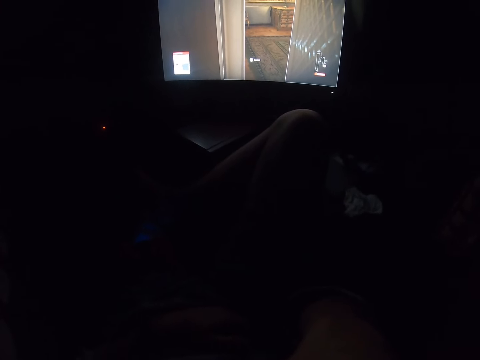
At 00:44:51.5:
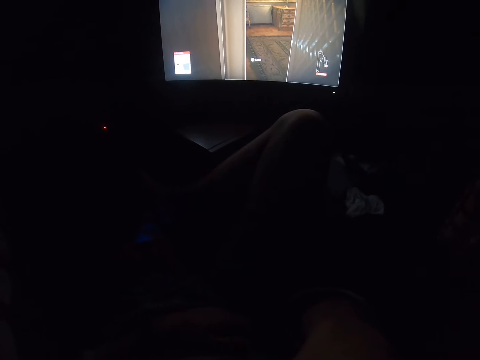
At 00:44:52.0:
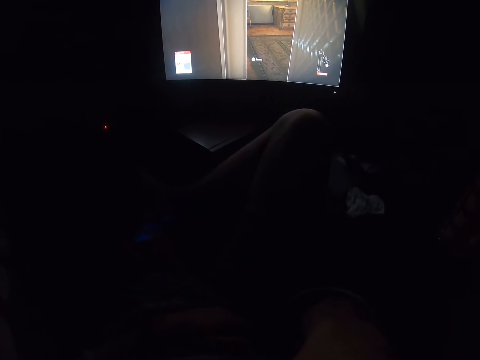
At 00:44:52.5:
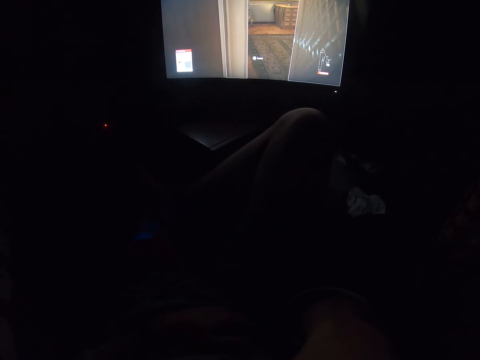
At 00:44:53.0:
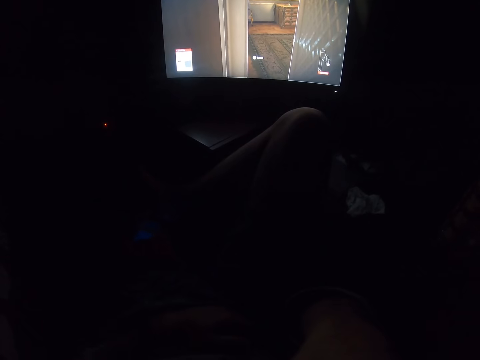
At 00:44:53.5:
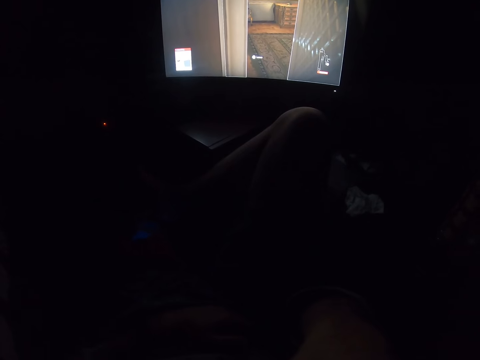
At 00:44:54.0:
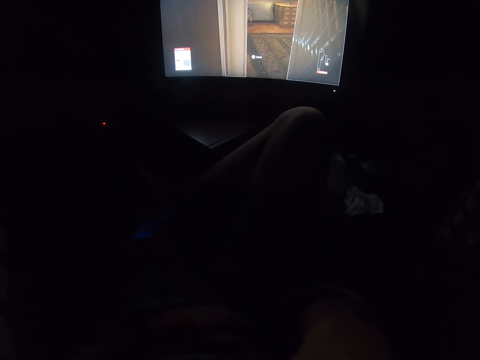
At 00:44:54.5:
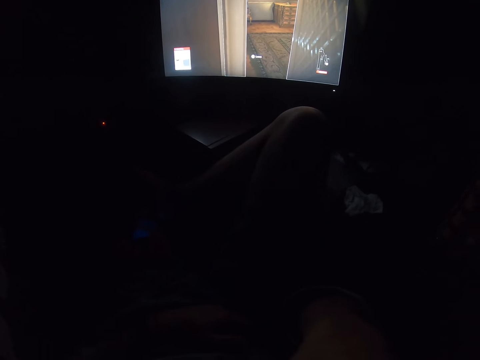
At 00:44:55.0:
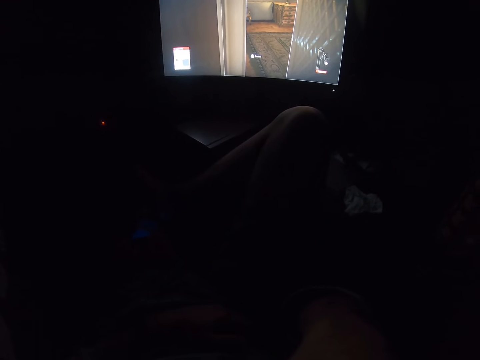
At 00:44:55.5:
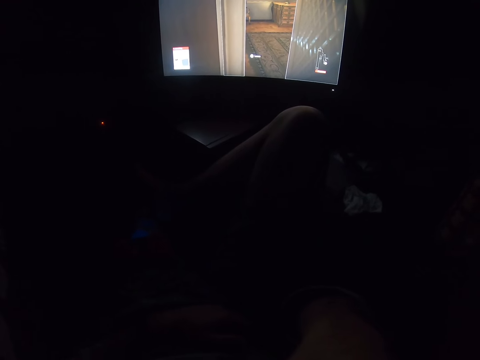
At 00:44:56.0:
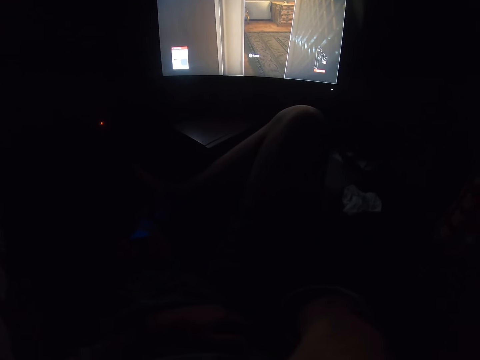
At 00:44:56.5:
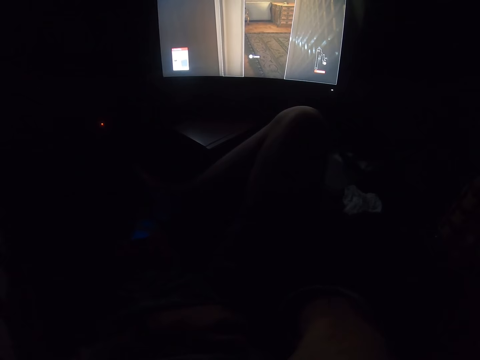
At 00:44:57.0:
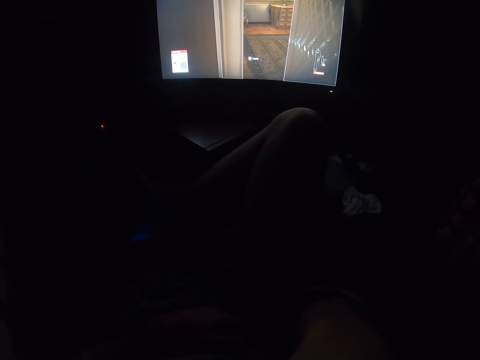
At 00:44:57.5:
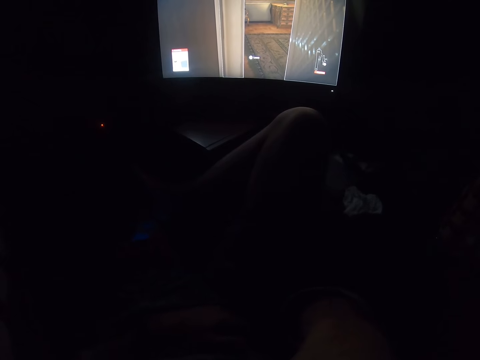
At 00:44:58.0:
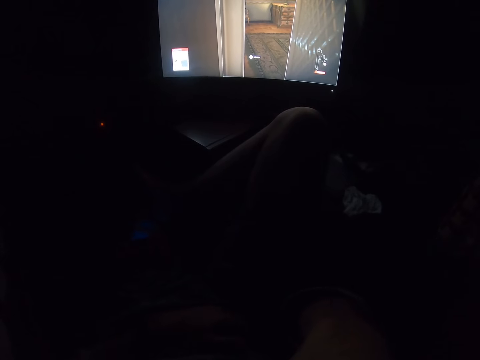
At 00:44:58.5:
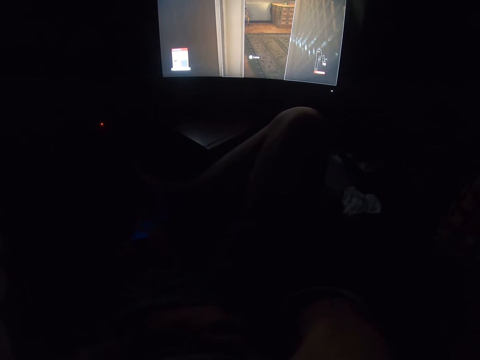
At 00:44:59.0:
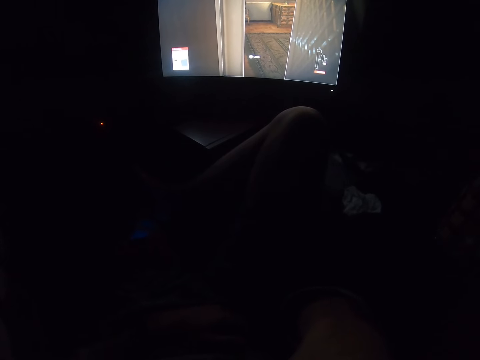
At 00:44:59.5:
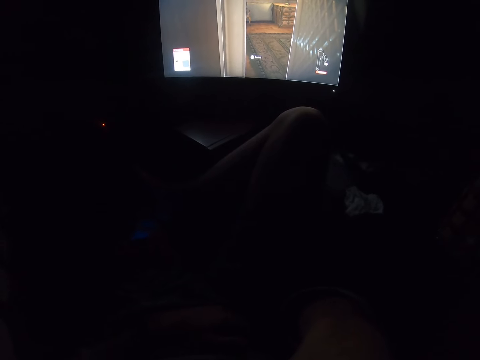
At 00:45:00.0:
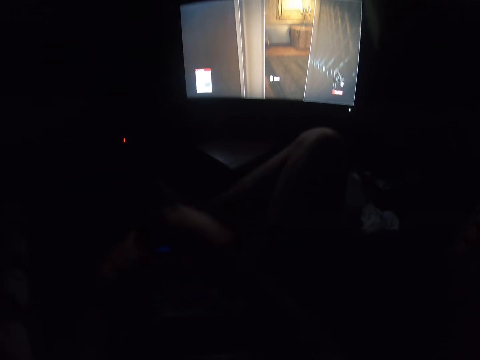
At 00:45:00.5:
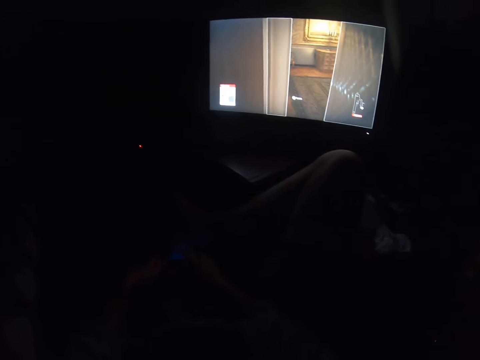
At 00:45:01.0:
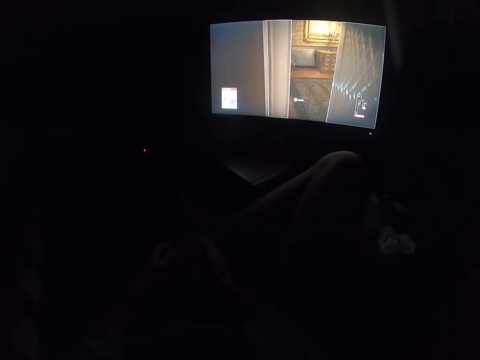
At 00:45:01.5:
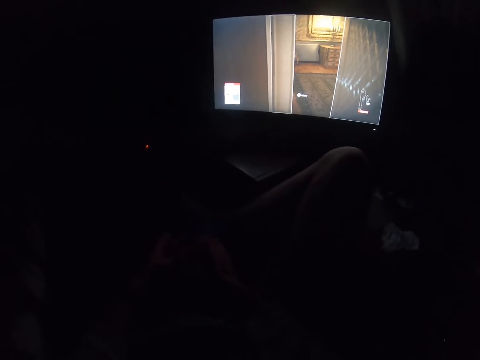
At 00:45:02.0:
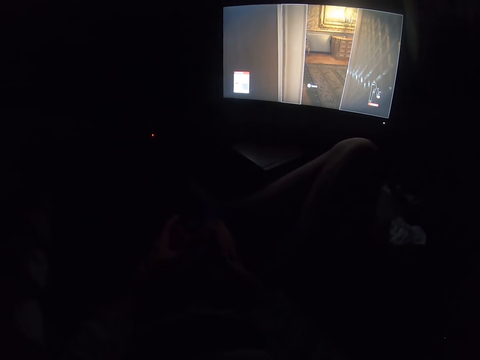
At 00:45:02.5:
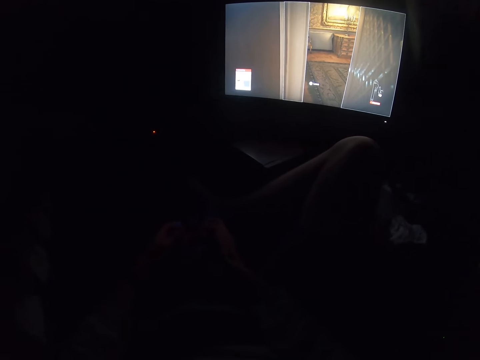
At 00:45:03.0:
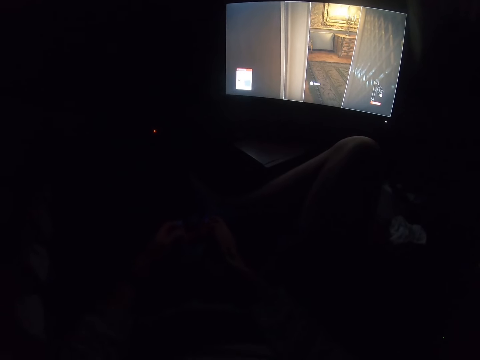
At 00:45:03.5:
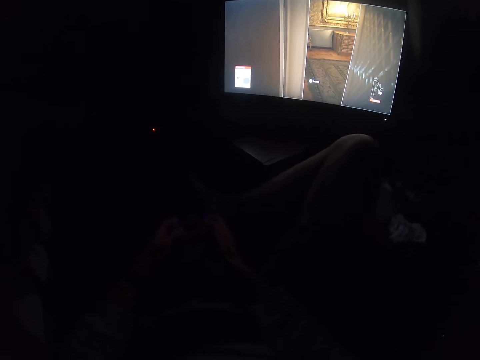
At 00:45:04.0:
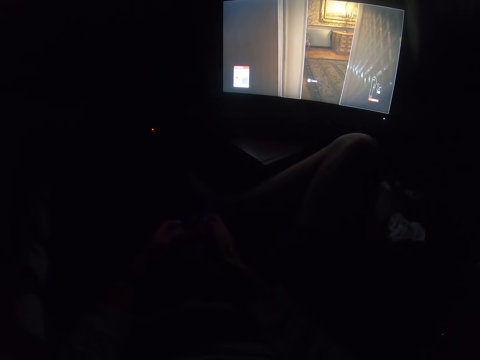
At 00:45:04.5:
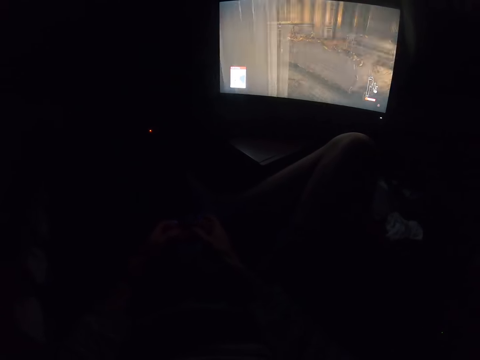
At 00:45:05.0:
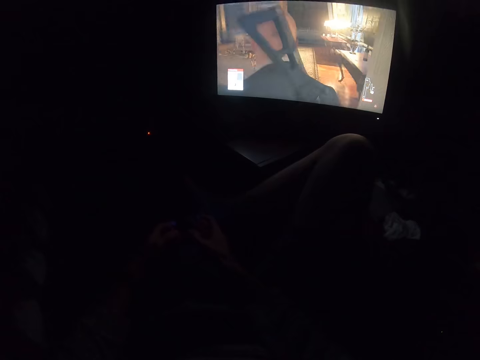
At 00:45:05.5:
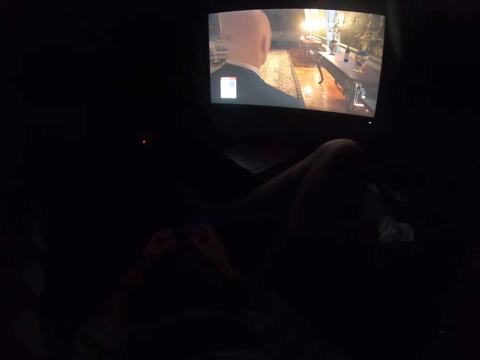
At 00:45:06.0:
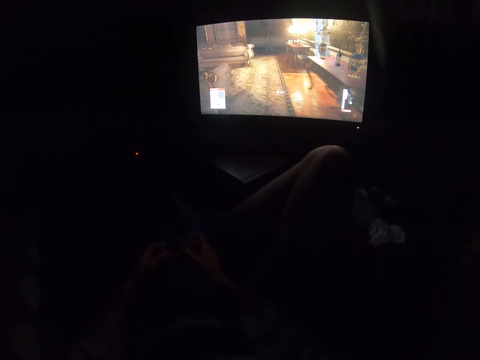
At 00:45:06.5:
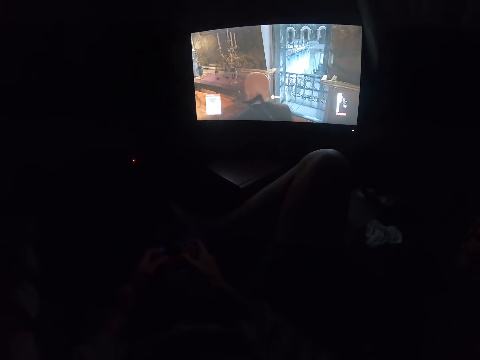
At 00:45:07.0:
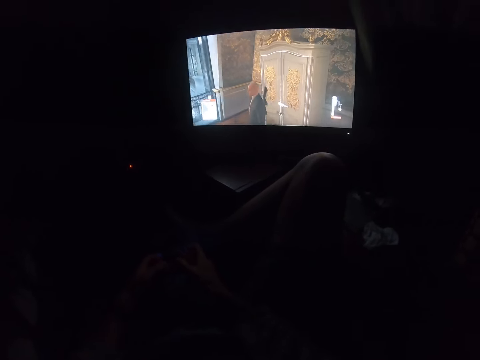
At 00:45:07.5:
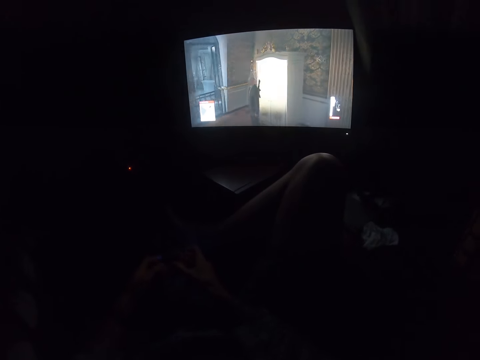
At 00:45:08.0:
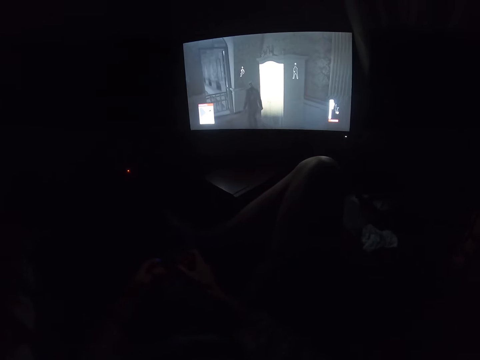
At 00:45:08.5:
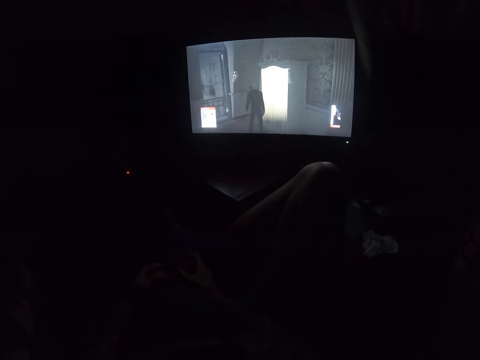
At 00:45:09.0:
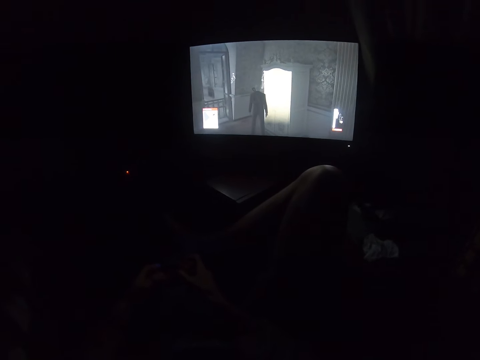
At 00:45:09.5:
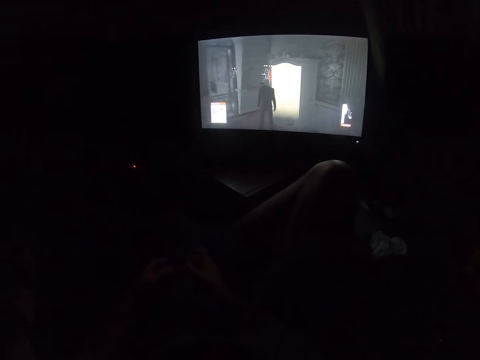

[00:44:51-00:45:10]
The camera wearer holds the game pad. They pick up the game controller. They play the video game. They press buttons on the game controller.

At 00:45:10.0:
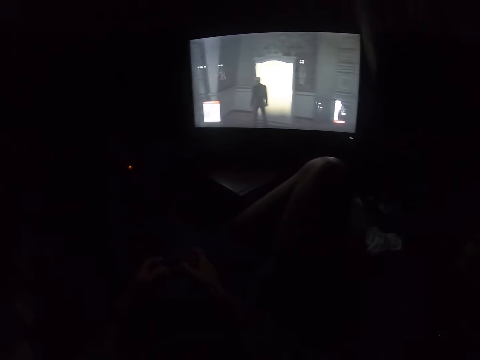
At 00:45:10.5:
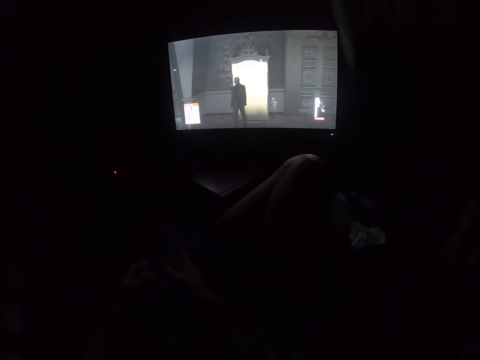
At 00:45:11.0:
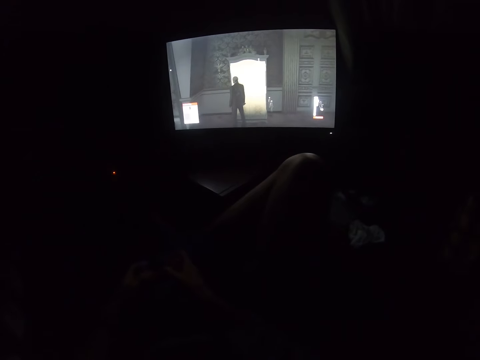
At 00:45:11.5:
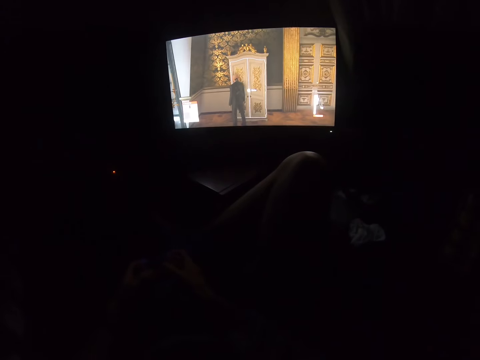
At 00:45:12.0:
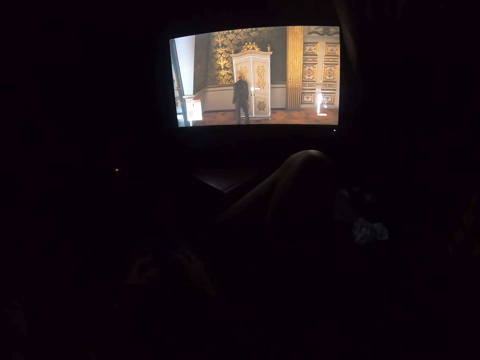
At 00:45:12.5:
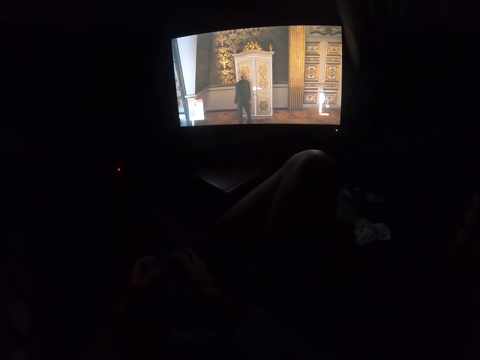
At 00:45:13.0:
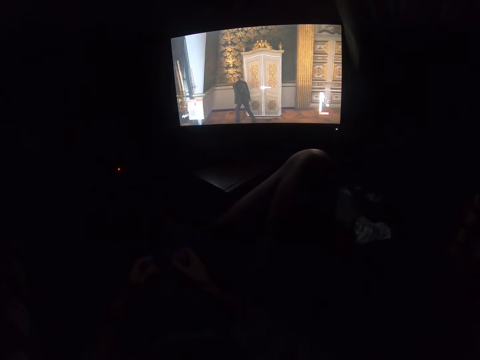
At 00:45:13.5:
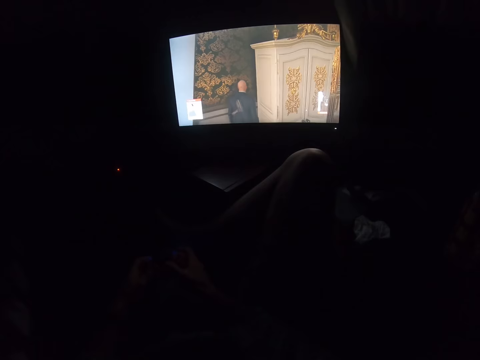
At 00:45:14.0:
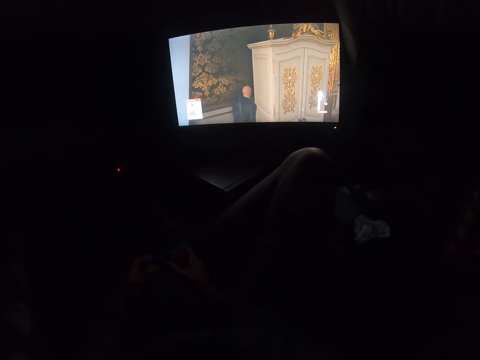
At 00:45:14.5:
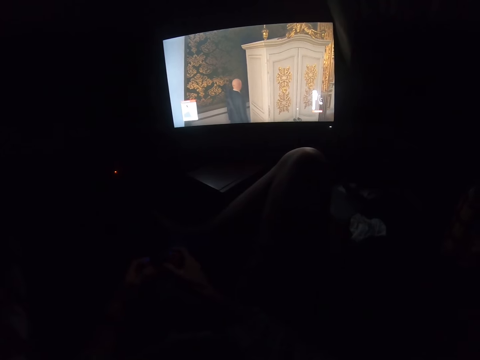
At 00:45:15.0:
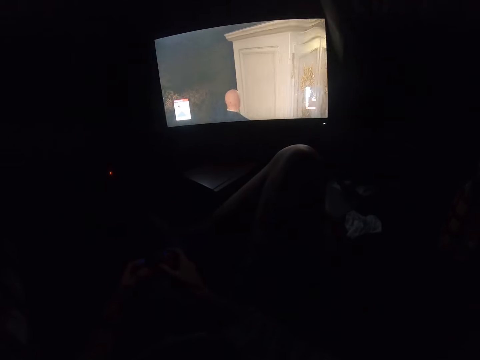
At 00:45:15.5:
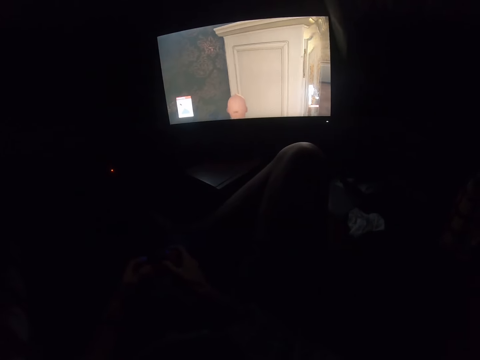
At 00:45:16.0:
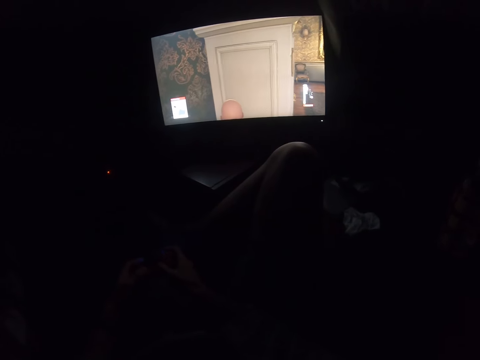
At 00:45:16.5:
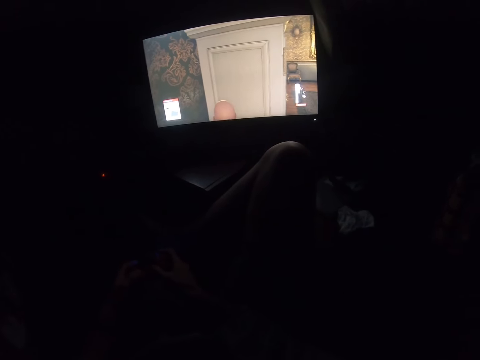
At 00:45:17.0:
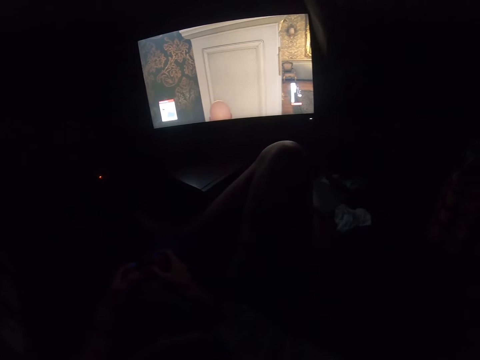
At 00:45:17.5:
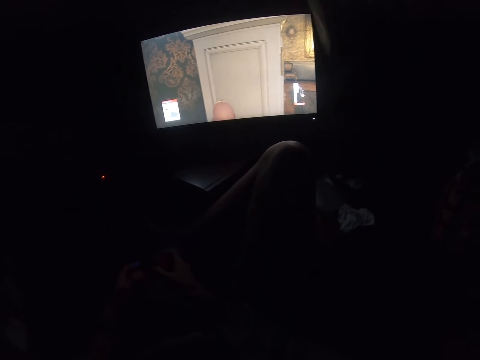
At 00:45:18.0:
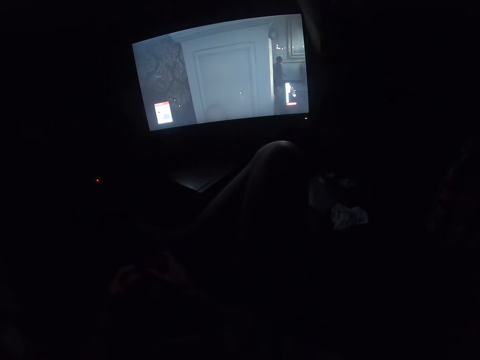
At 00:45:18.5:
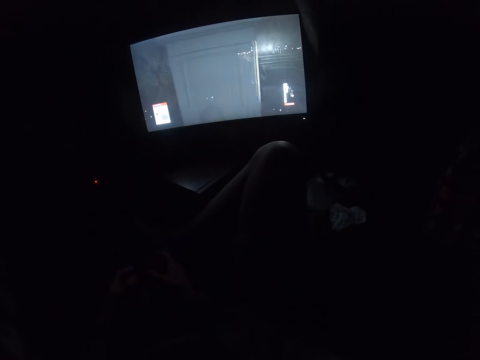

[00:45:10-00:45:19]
The camera wearer plays a video game.
